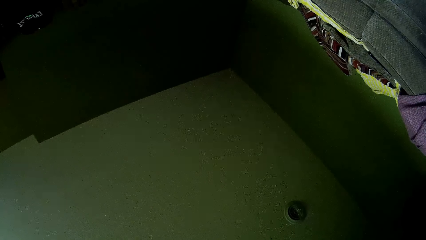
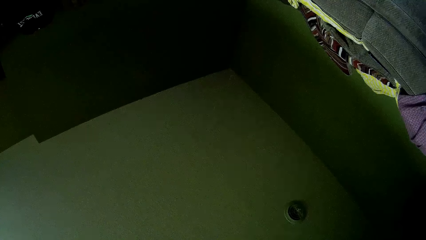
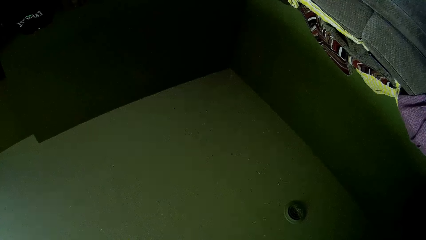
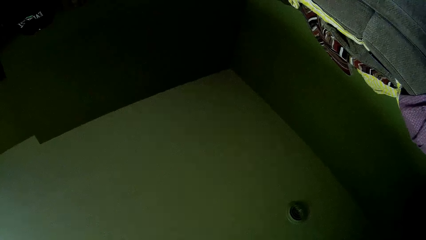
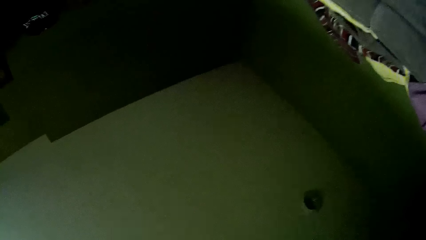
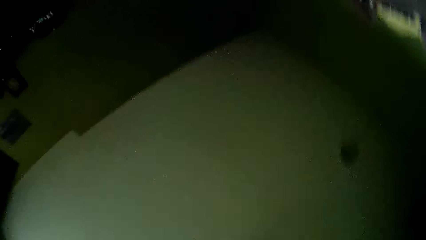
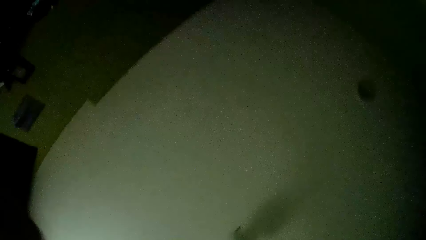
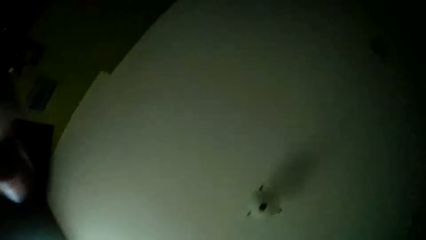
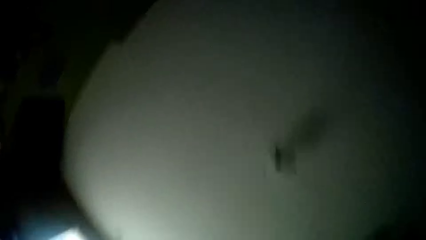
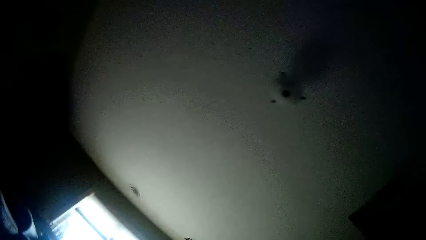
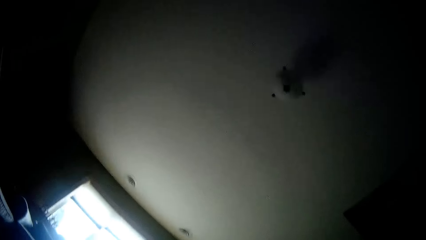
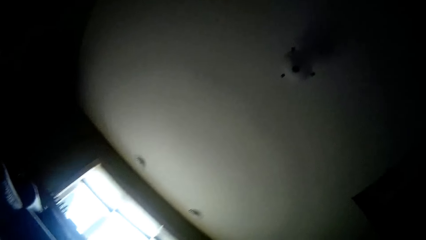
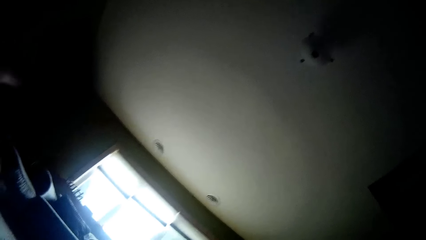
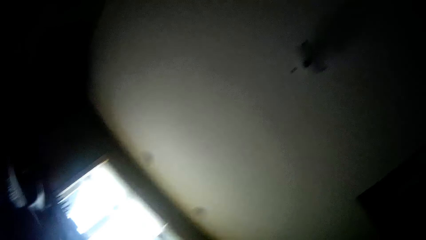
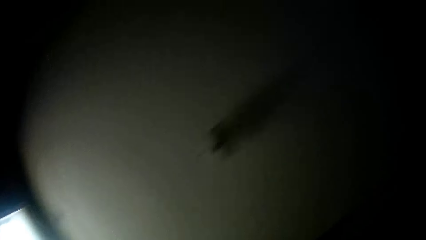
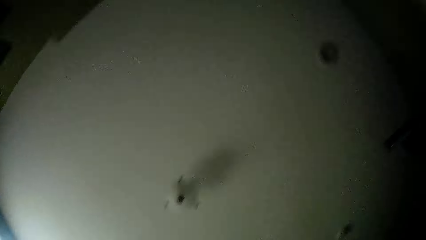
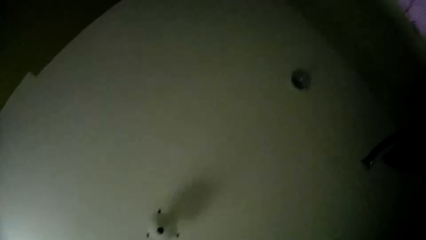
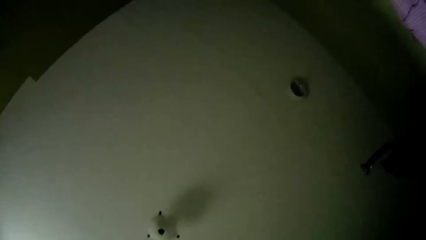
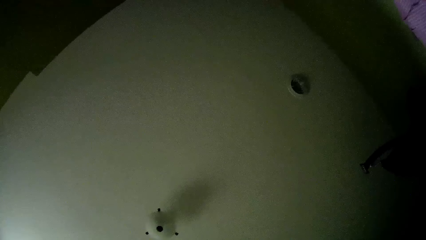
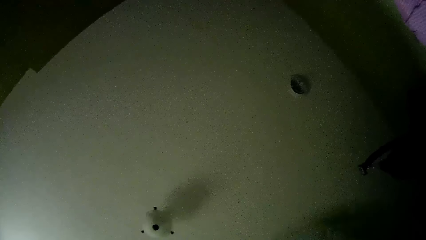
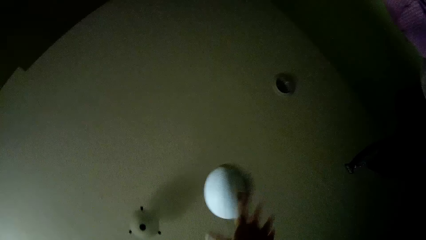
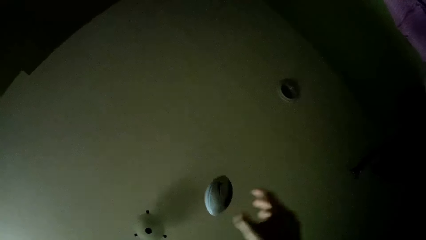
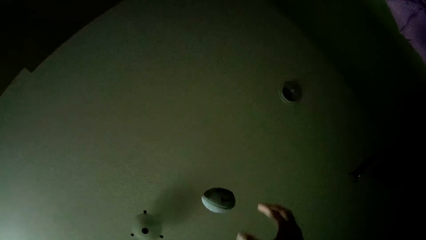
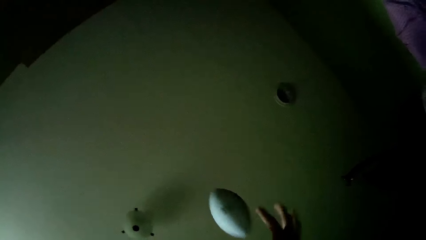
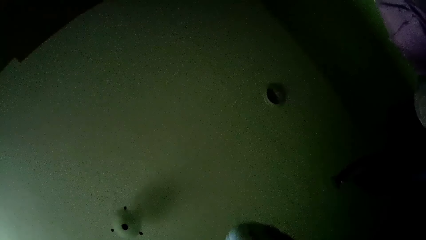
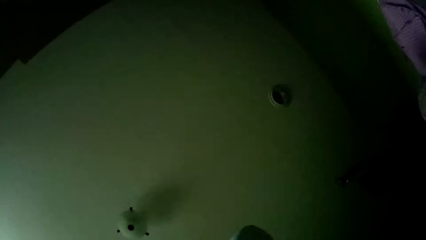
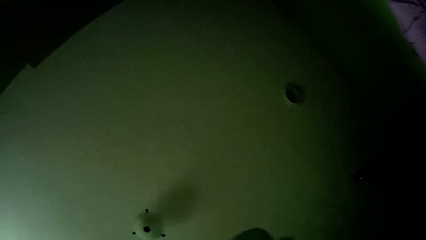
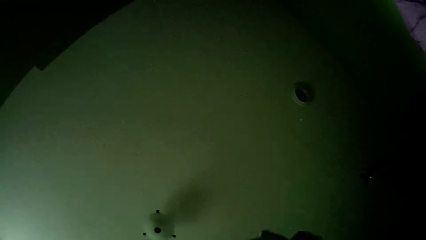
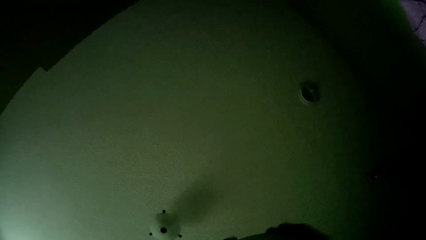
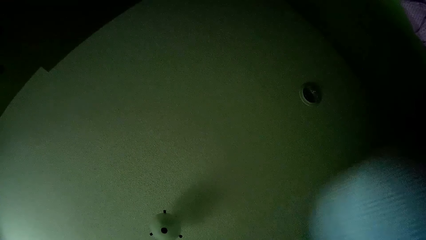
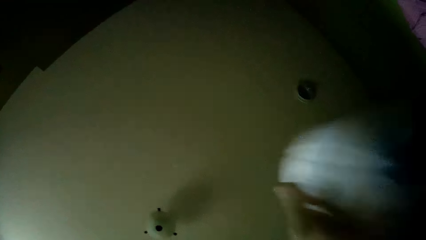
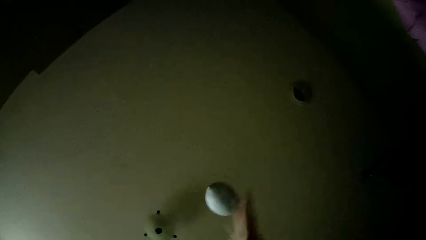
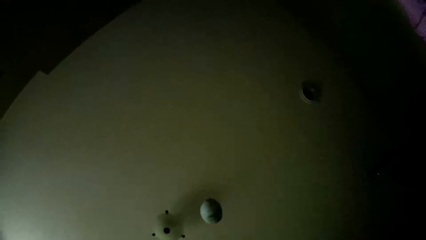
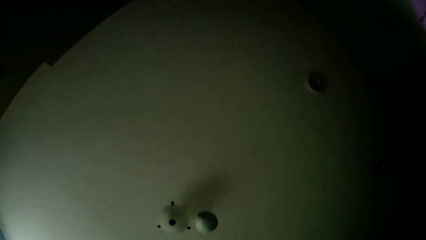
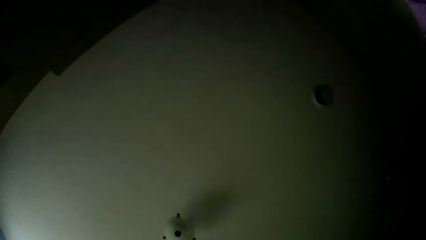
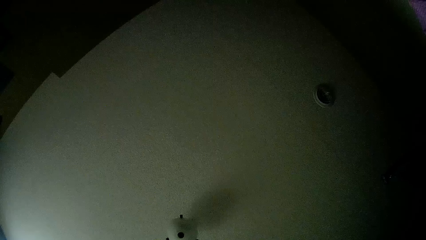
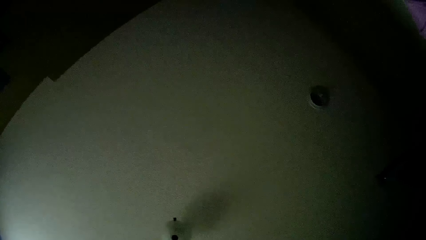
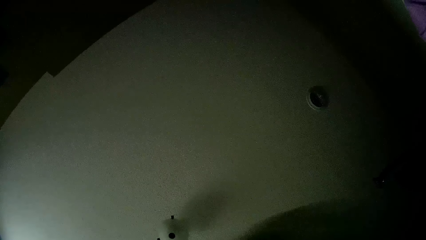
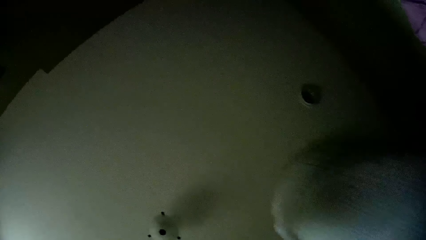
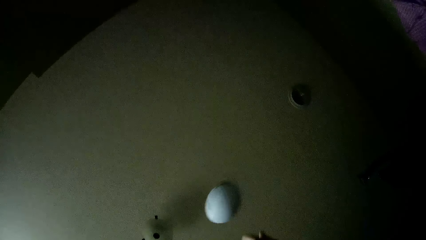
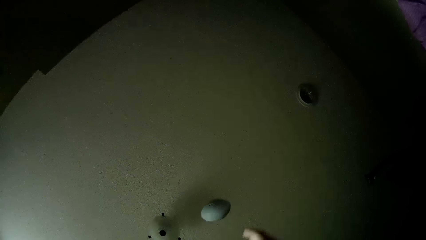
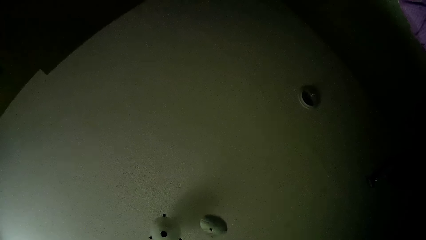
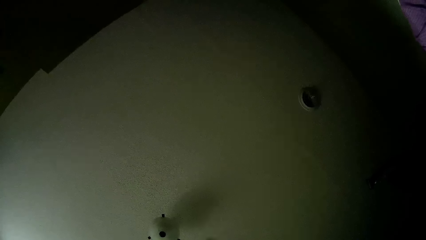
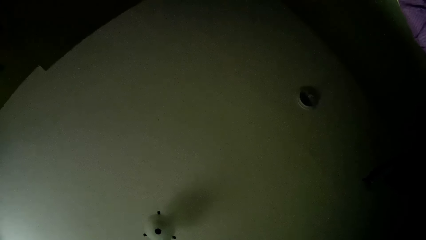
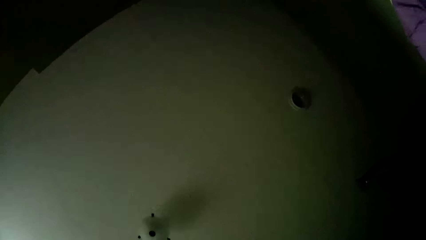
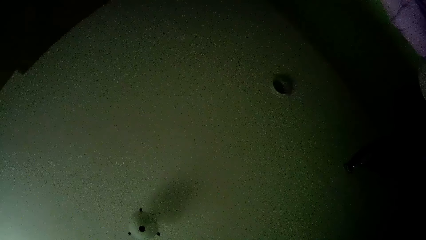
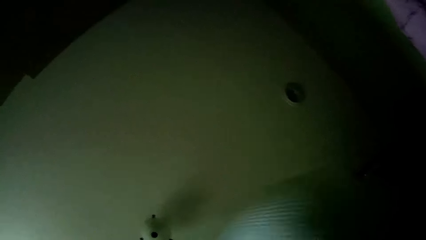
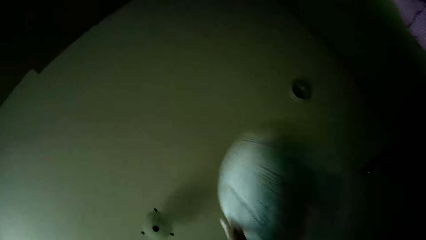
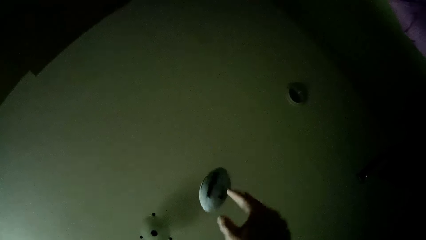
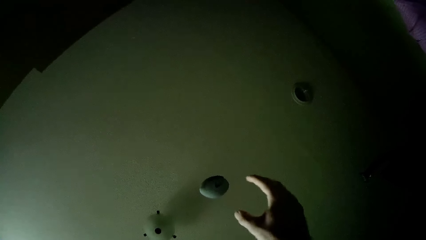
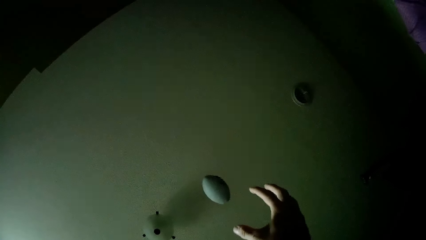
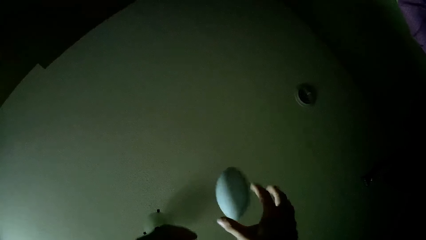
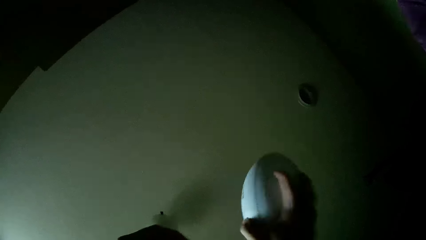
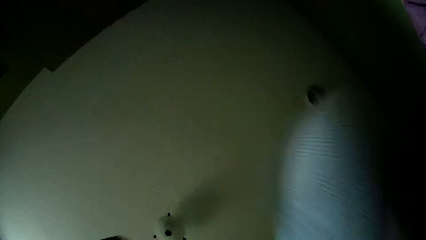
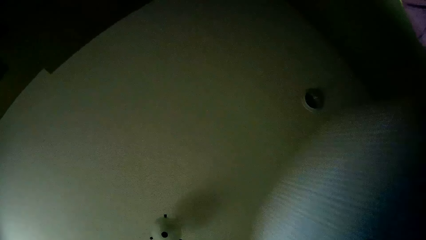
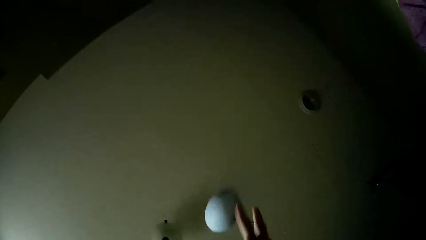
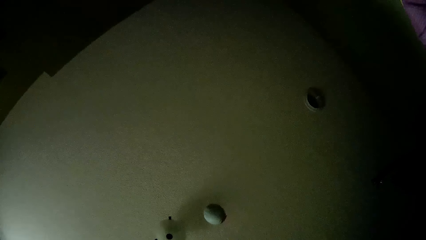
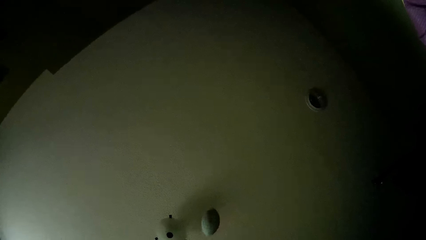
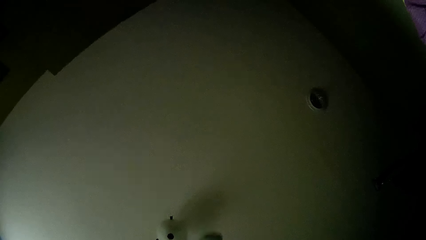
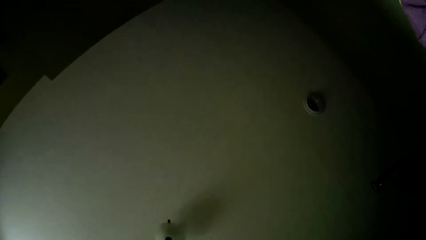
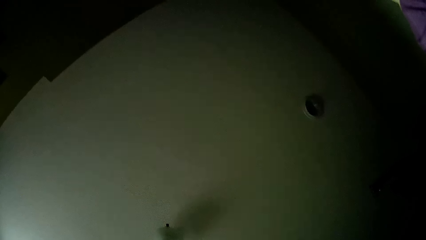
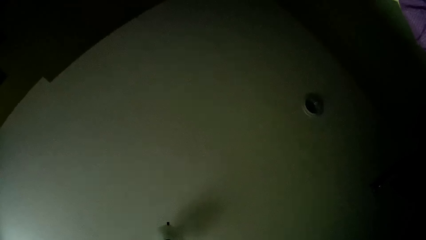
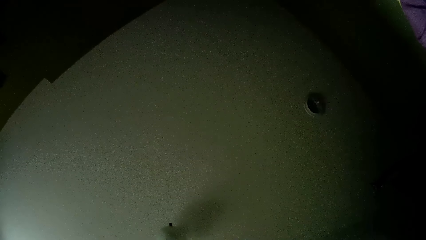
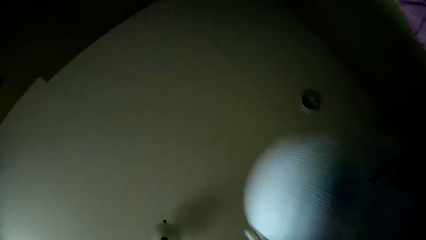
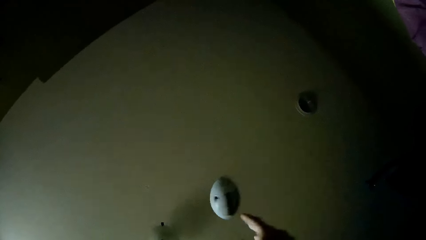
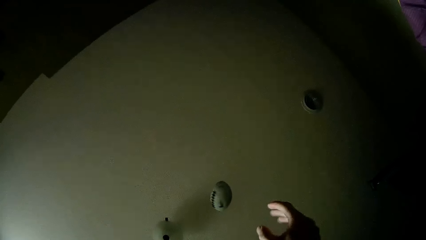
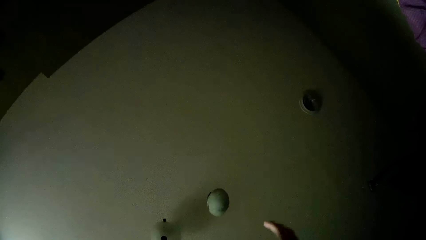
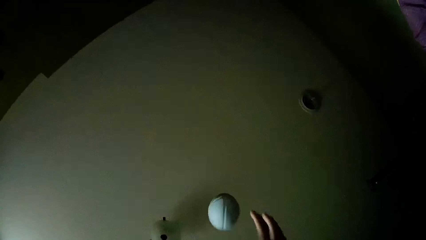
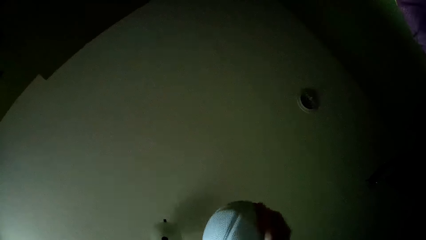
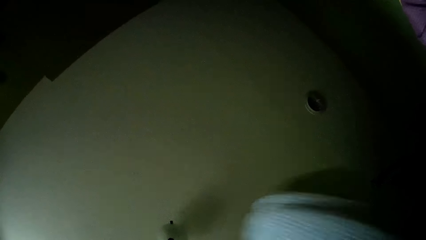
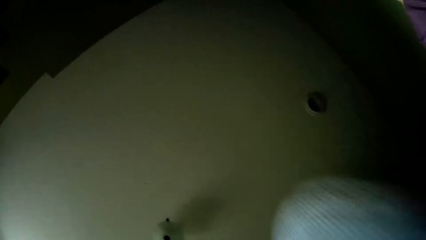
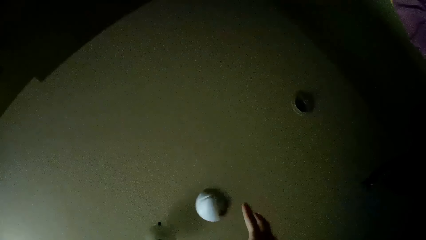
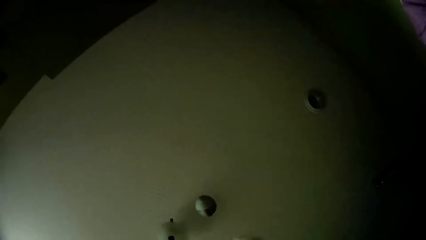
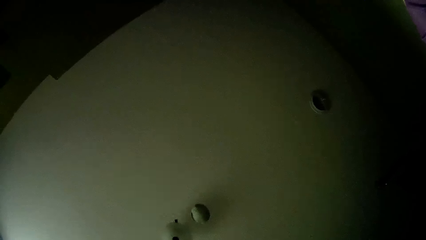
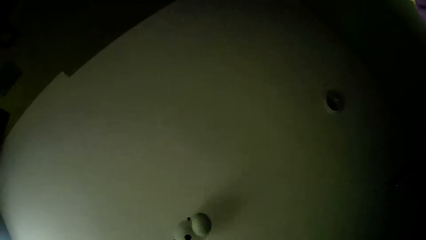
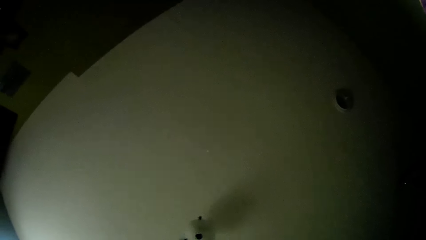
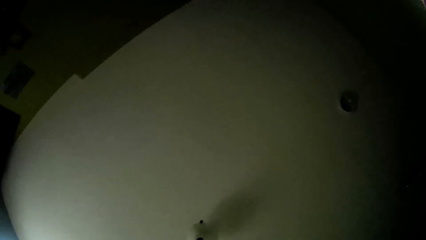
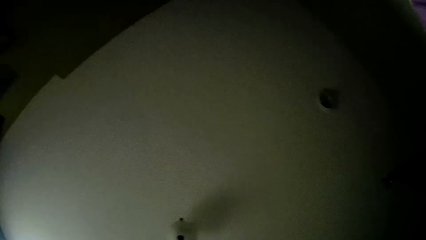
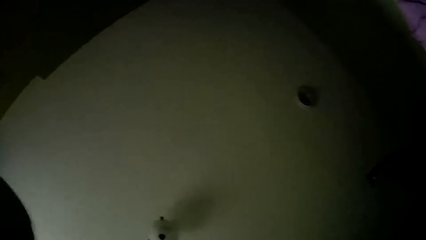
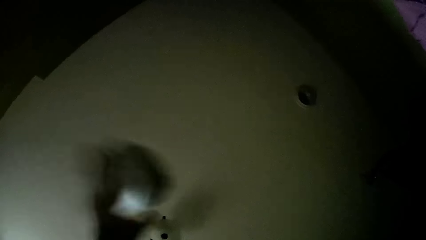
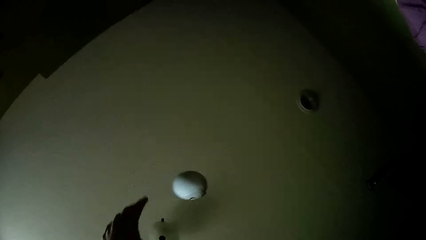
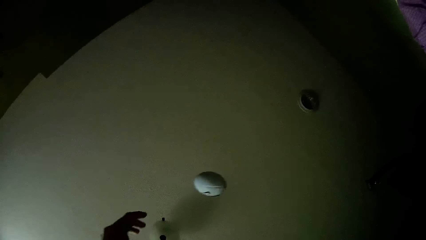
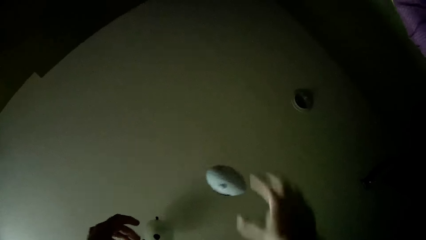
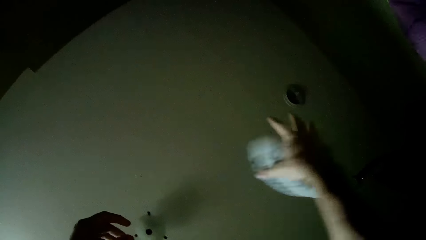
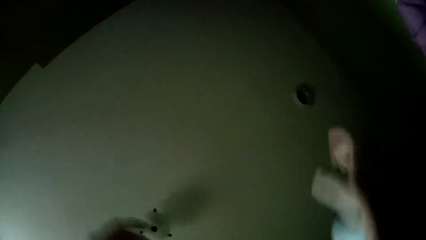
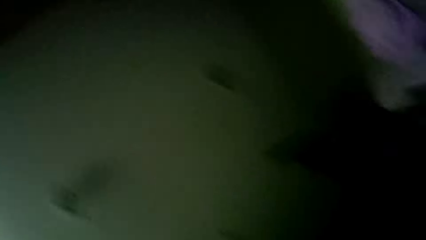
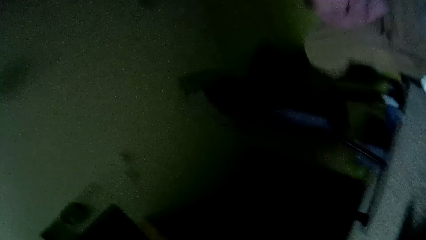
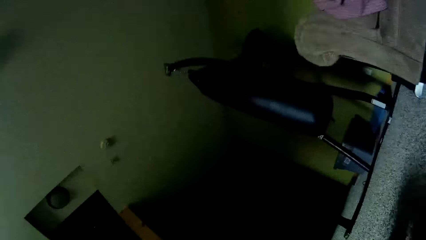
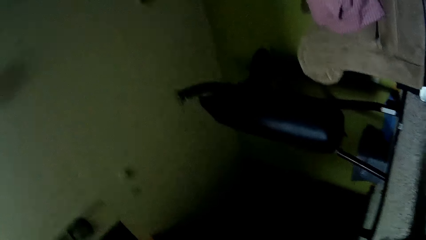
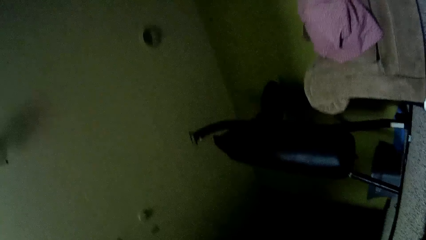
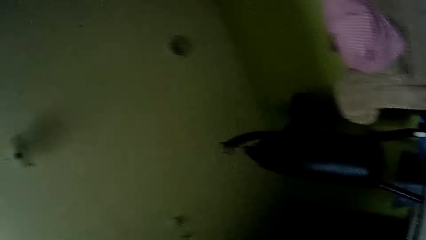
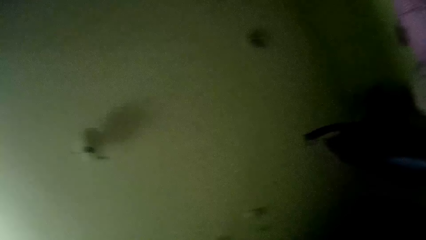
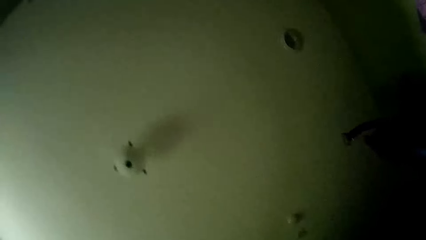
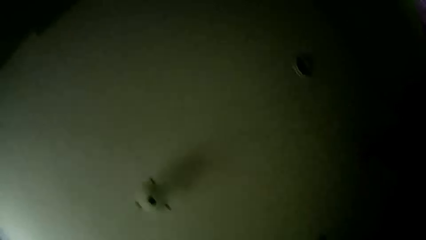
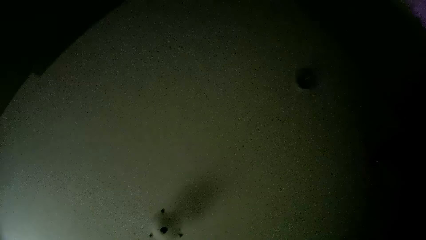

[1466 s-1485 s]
The camera wearer moves the hand. They play with the American ball with both hands. They throw the ball, catch the ball, throw the ball, catch the ball, throw the ball, catch the ball, throw the ball, catch the ball, throw the ball, catch the ball, throw the ball, catch the ball, throw the ball, catch the ball, throw the ball and catch the ball.
